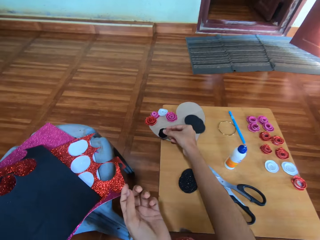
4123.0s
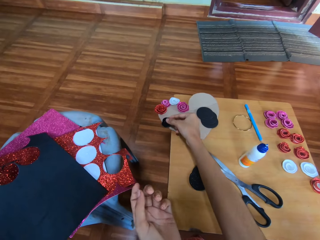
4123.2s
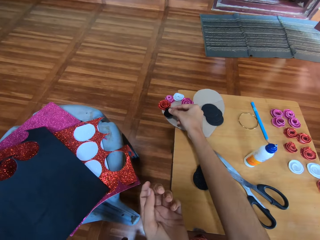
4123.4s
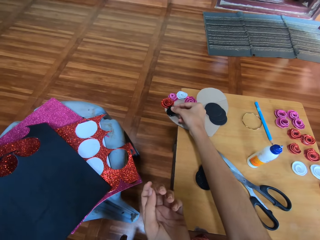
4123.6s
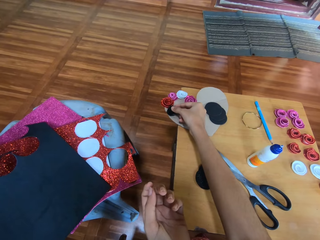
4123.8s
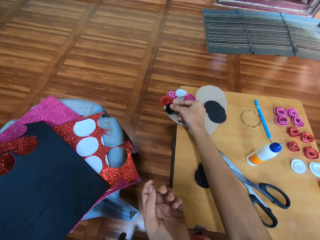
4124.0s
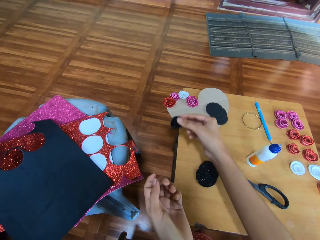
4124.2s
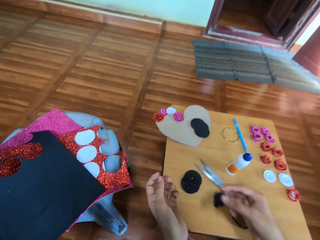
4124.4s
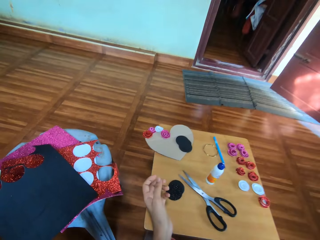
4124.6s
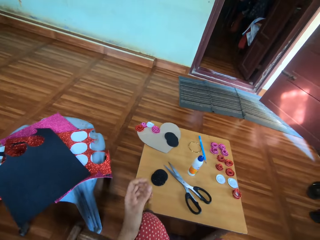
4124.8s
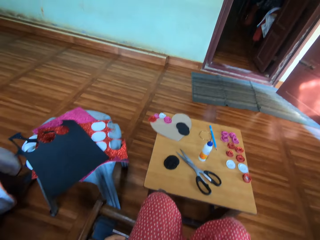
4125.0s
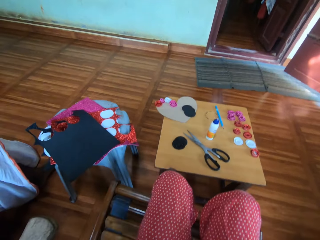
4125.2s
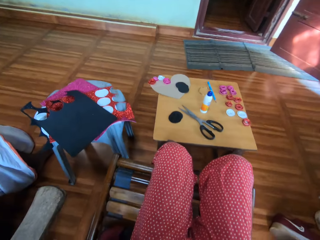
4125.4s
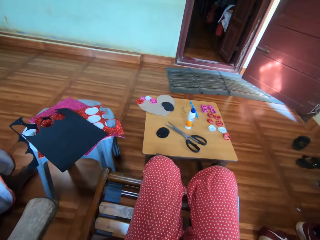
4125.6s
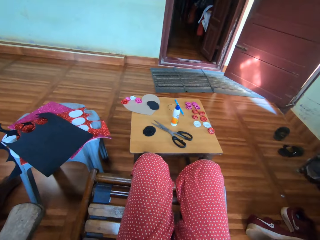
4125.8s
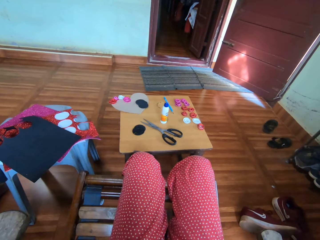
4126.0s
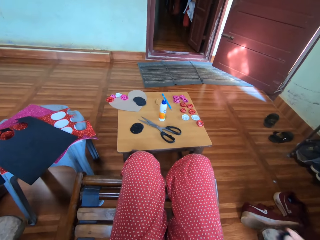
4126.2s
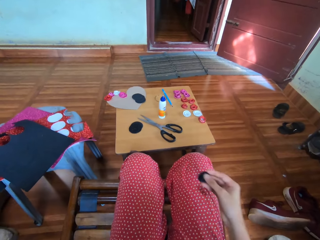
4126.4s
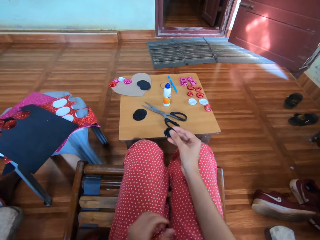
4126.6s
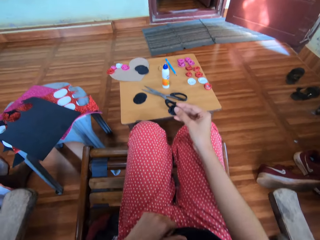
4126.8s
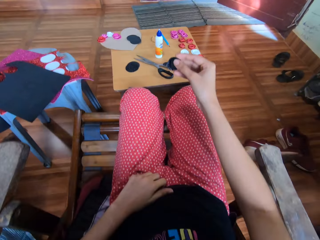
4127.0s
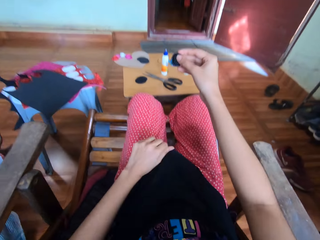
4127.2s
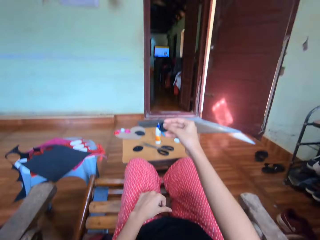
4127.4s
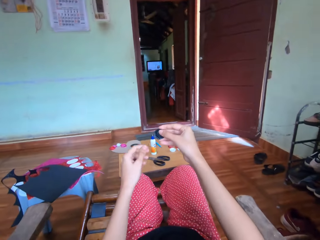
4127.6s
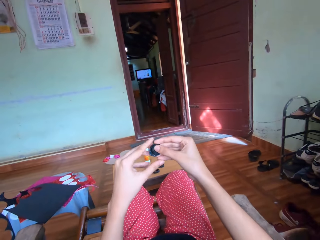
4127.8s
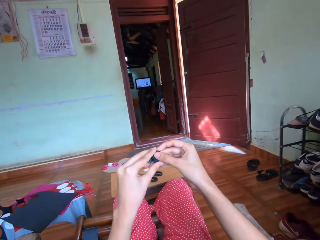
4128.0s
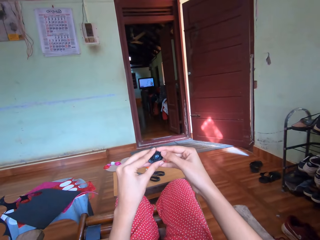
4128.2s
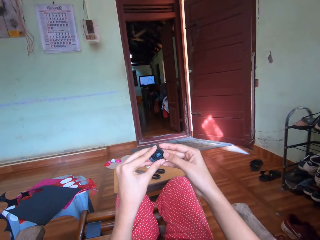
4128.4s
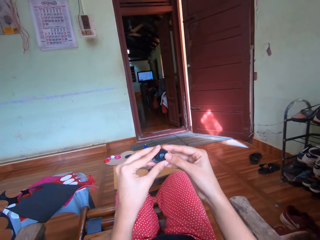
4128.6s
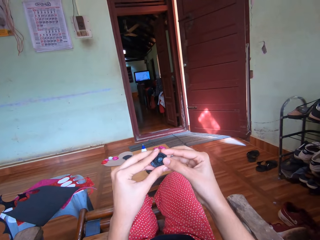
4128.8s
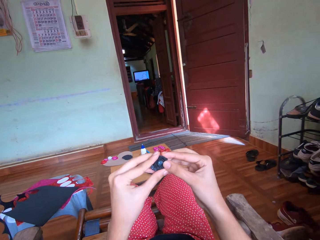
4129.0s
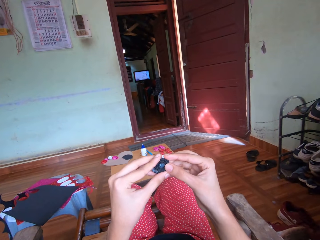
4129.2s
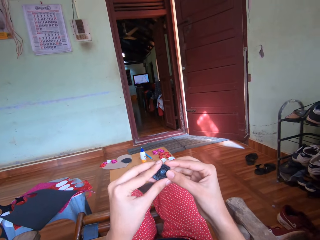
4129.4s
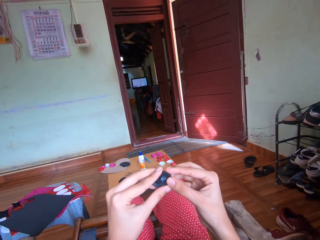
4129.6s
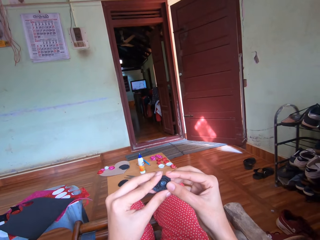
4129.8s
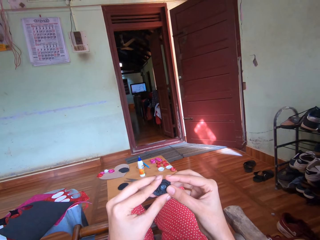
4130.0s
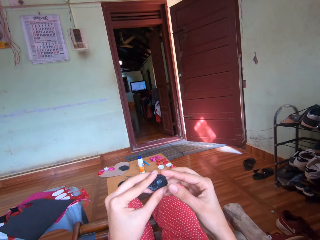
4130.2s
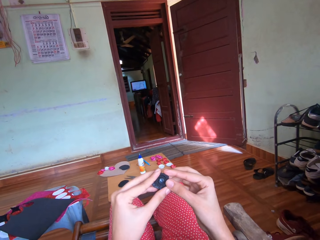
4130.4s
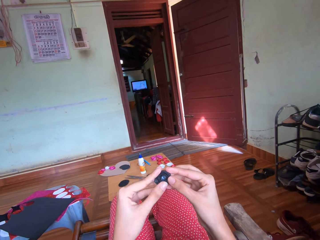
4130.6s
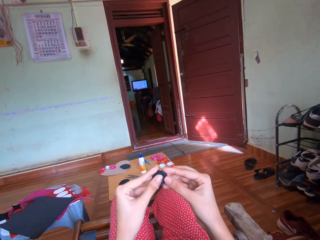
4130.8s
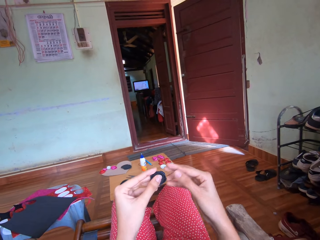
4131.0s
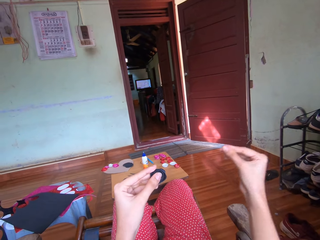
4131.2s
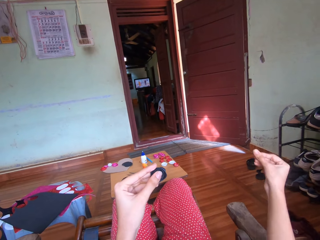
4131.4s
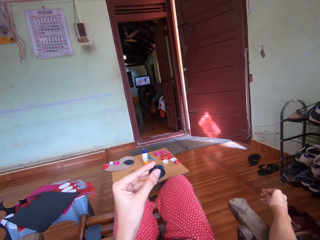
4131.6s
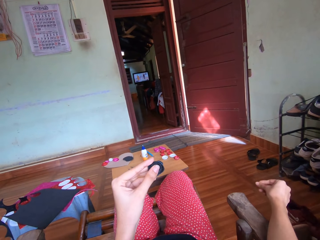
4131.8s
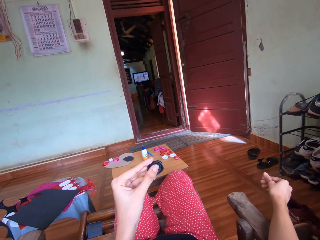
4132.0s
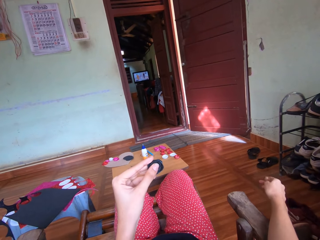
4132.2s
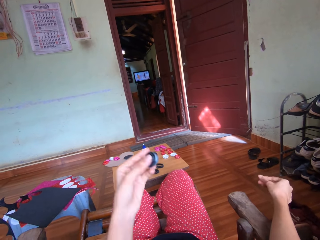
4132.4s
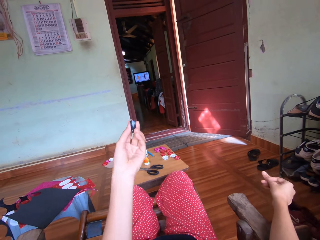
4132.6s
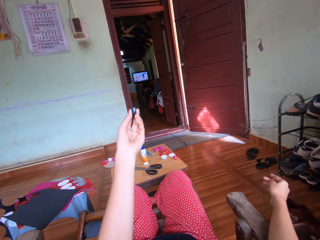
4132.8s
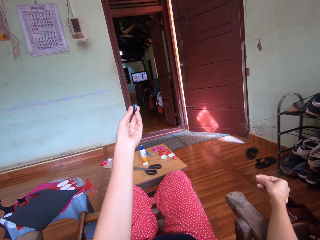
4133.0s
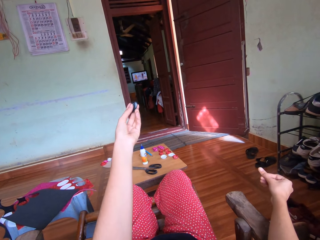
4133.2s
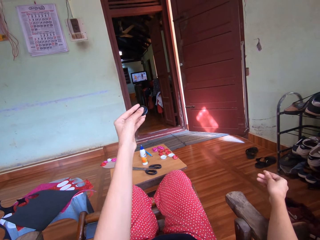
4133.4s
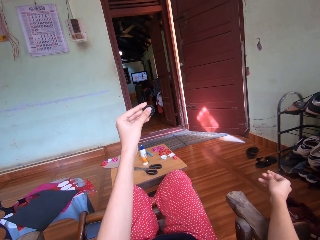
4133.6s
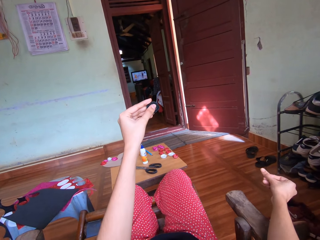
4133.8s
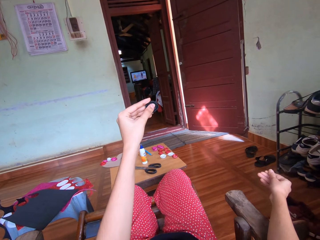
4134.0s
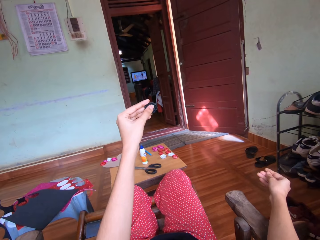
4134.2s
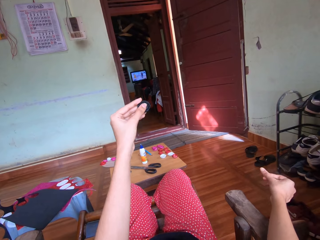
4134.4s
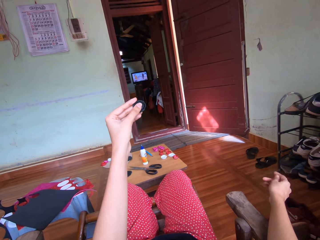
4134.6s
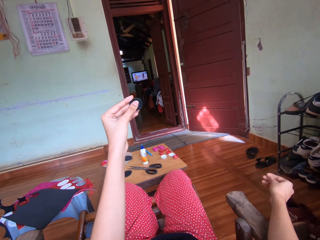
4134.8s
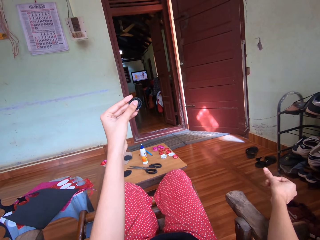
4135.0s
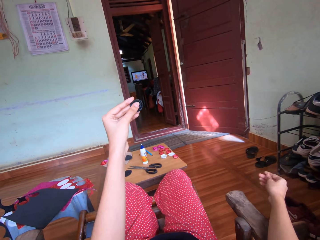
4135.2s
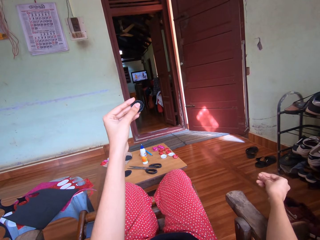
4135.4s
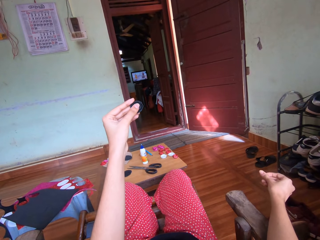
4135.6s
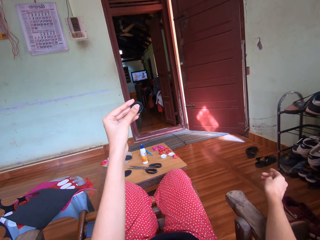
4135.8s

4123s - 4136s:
The camera wearer skims the black craft over a paper. They lift the black craft. They touch the black craft with both hands. They rub their right fingers.

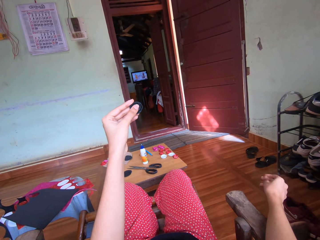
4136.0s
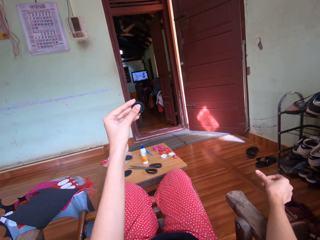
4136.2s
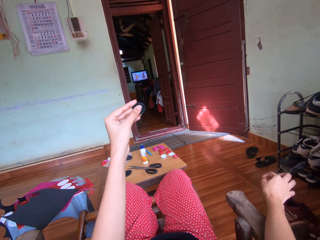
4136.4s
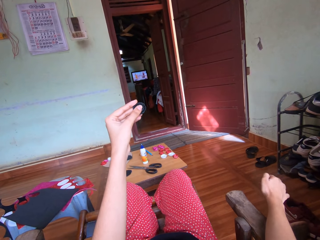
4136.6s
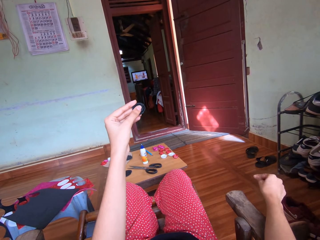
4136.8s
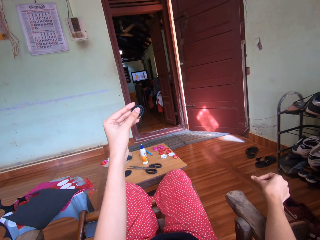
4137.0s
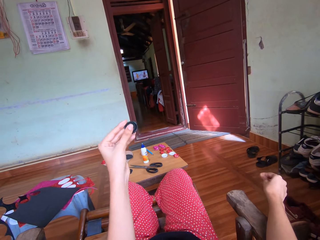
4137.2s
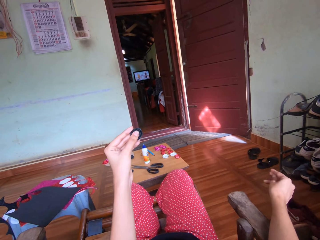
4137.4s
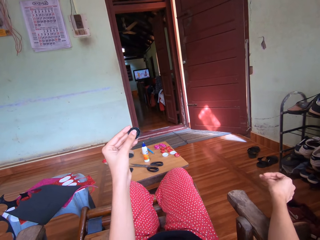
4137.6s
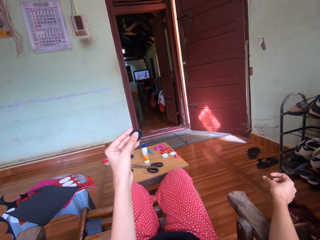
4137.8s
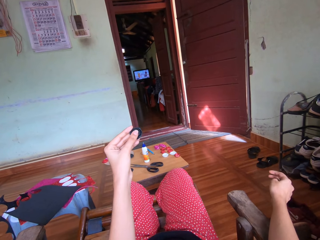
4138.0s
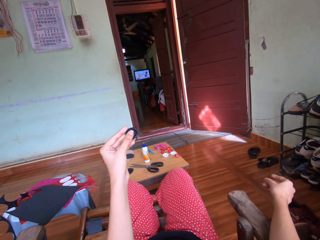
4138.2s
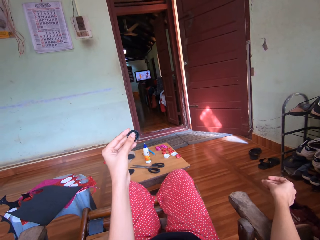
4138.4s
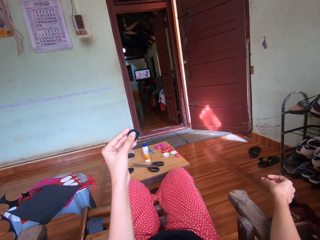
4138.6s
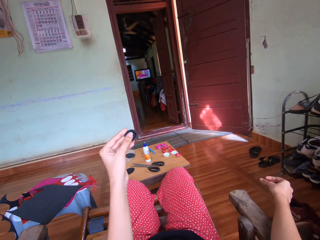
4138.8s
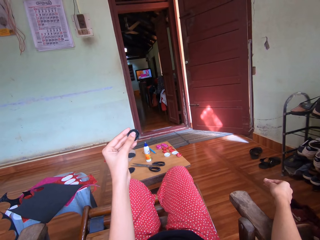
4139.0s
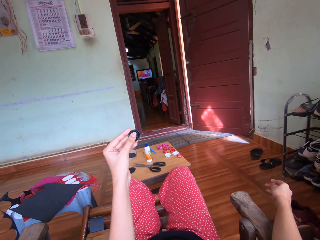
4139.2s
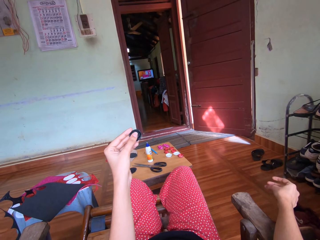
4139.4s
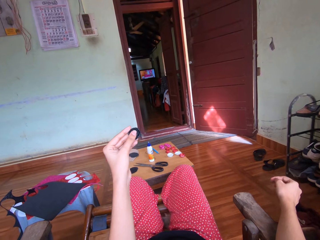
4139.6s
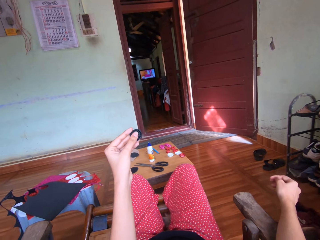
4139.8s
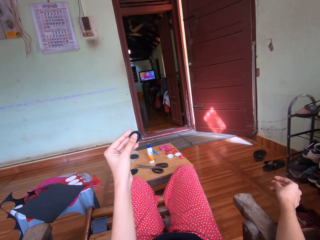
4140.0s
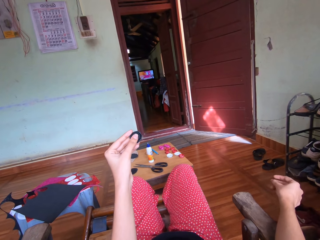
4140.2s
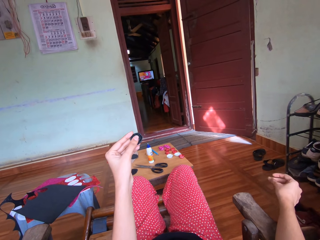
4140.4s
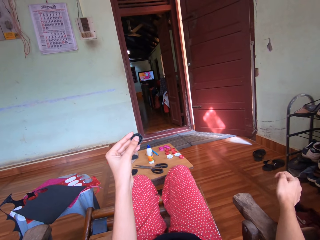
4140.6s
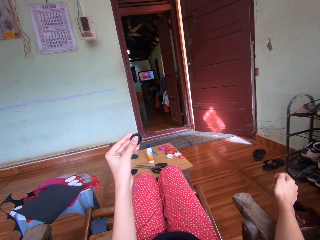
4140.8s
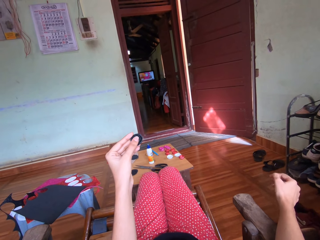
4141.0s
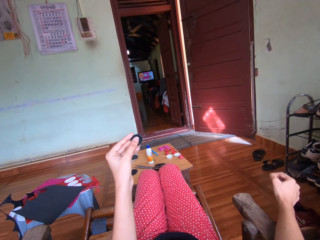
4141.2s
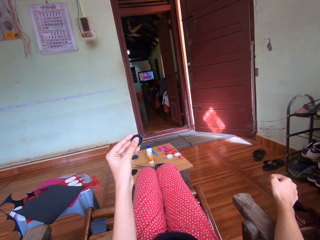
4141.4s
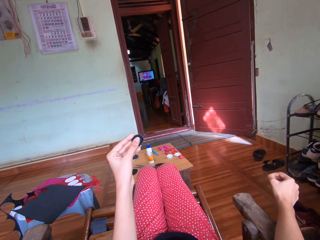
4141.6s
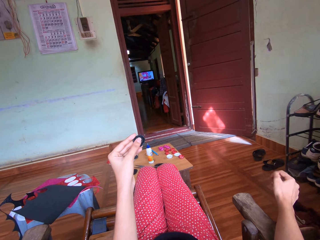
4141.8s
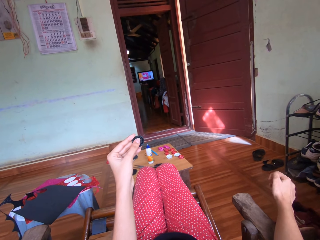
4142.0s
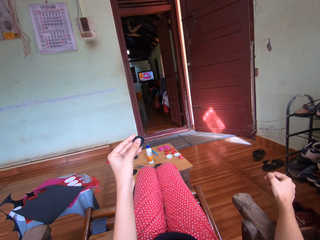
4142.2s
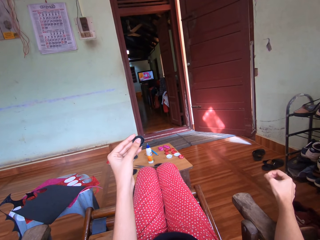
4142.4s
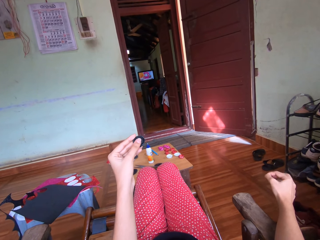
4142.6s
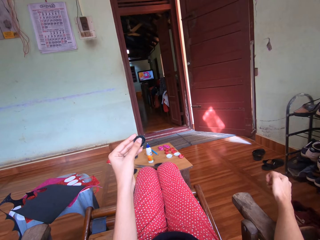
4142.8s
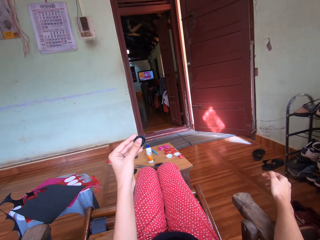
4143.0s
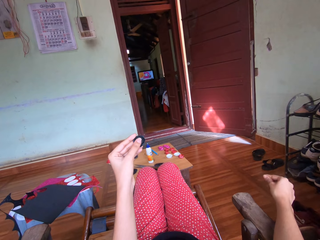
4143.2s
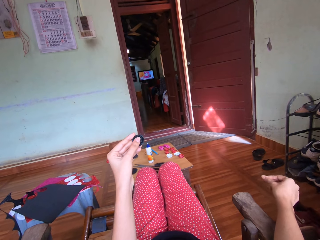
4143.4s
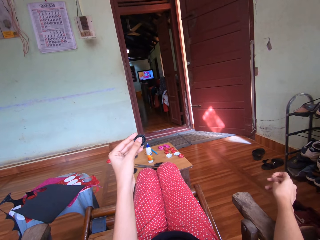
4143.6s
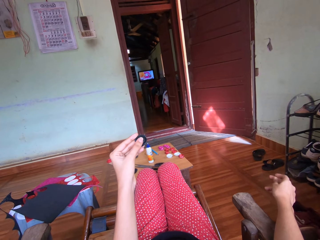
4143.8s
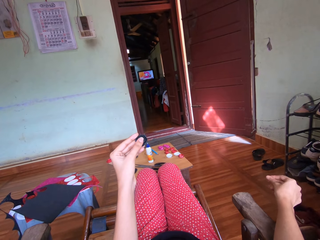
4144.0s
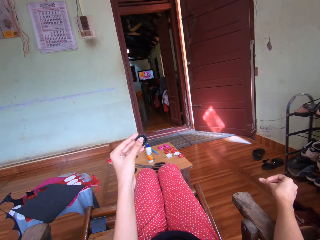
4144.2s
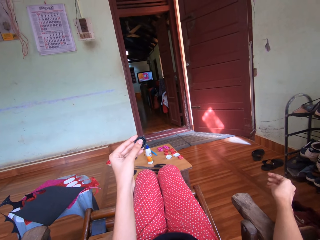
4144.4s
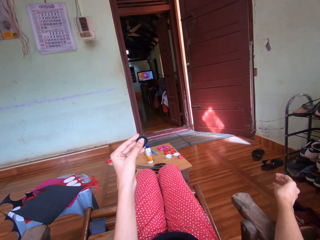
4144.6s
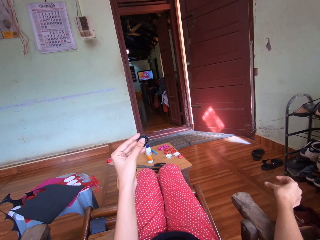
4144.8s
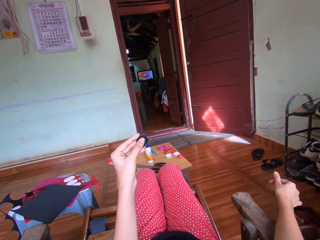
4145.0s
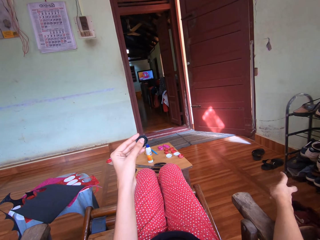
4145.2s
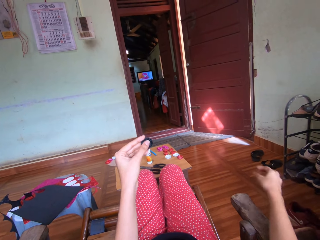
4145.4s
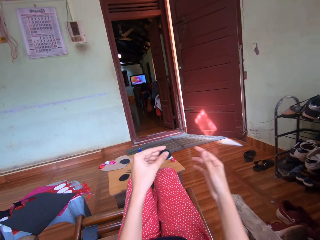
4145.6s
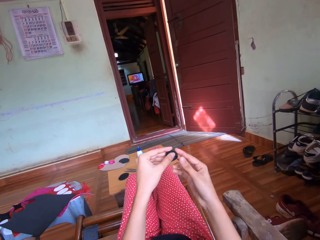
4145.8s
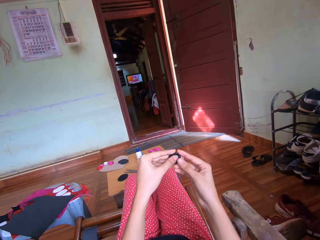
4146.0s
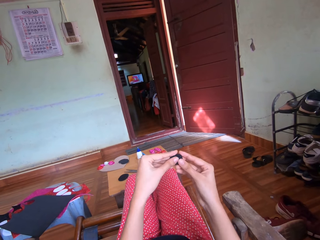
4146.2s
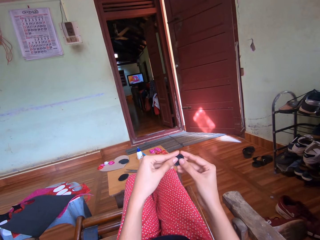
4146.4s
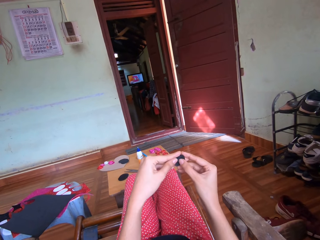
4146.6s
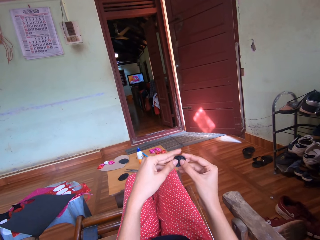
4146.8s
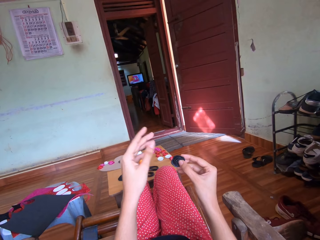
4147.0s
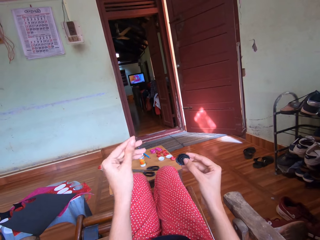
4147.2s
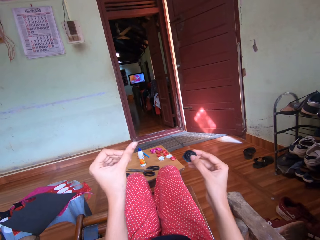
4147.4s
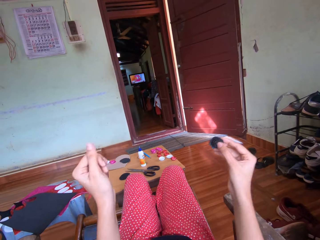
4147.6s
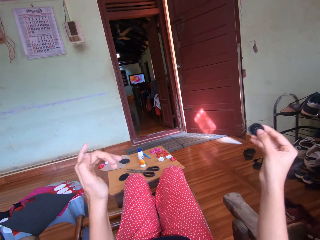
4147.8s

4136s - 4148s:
The camera wearer touches the black craft with both hands. They rub their left fingers.
